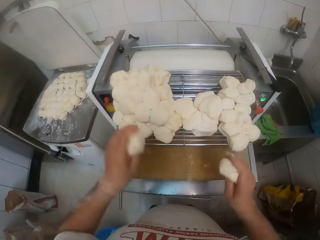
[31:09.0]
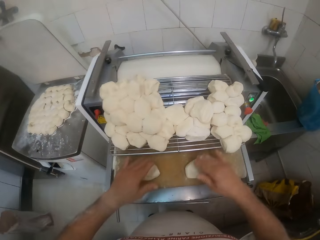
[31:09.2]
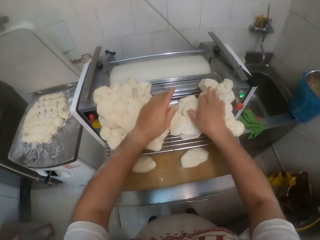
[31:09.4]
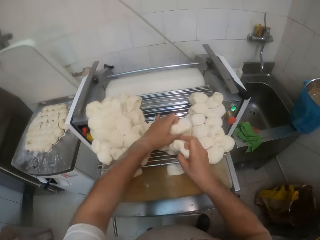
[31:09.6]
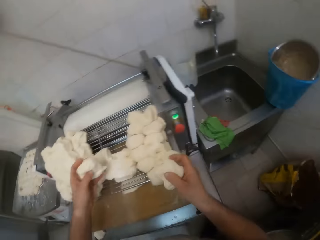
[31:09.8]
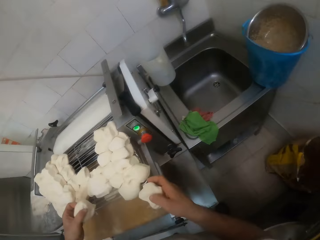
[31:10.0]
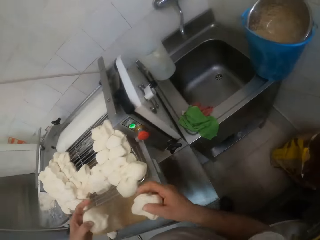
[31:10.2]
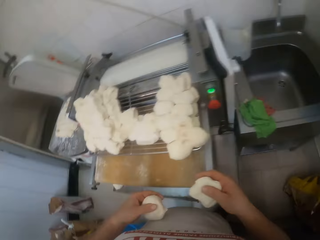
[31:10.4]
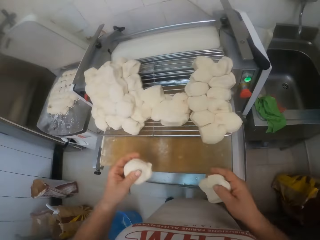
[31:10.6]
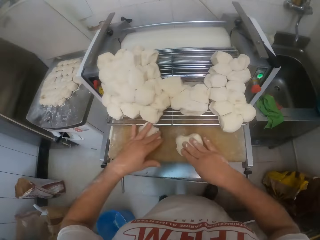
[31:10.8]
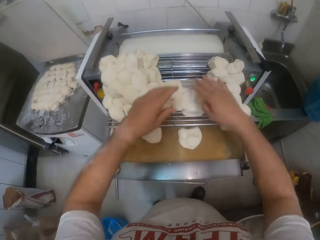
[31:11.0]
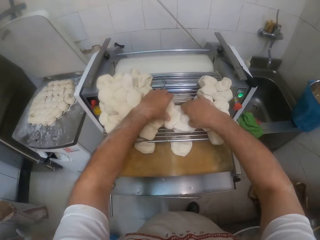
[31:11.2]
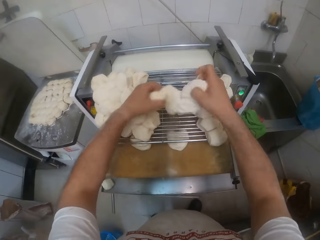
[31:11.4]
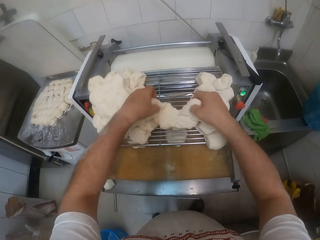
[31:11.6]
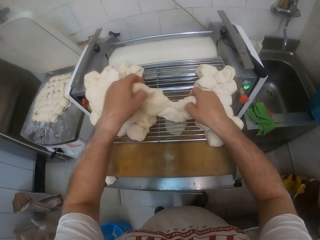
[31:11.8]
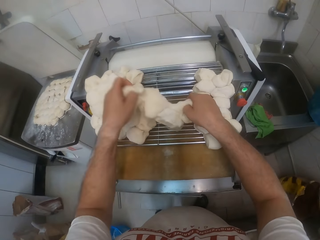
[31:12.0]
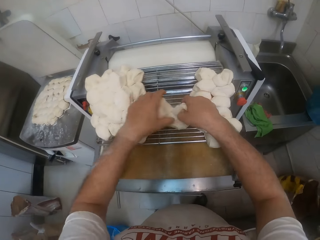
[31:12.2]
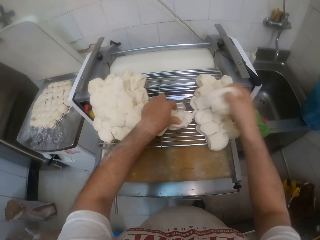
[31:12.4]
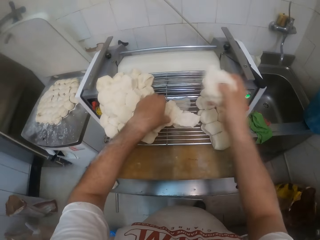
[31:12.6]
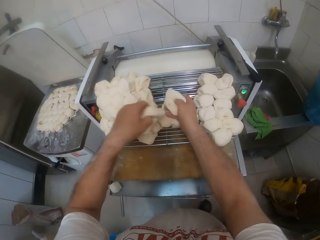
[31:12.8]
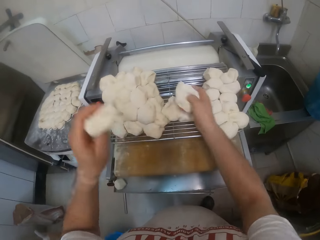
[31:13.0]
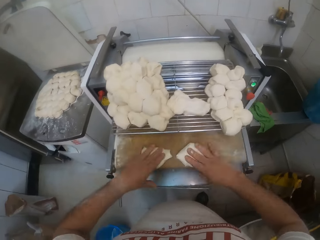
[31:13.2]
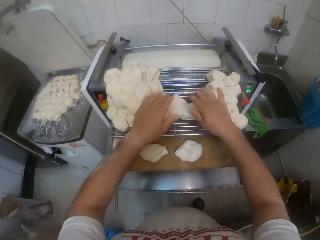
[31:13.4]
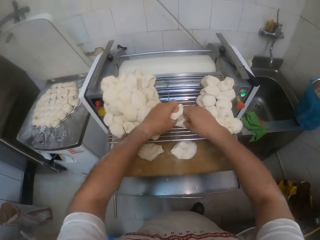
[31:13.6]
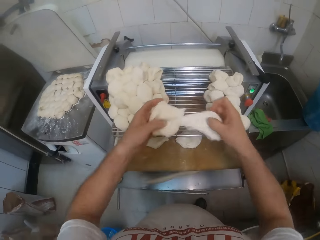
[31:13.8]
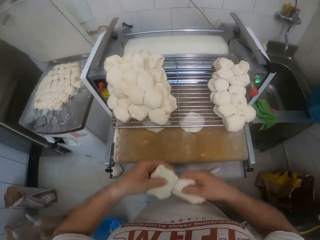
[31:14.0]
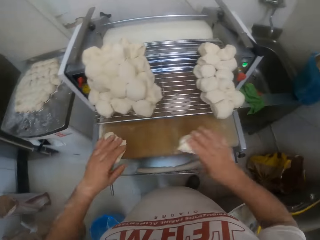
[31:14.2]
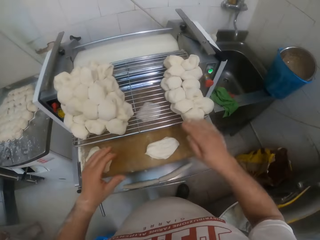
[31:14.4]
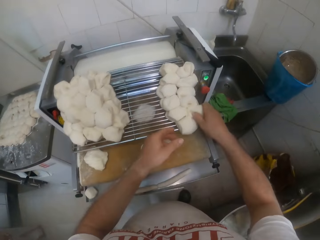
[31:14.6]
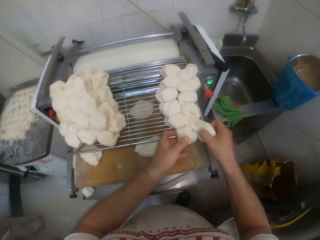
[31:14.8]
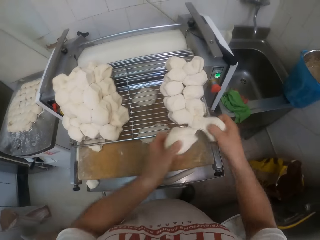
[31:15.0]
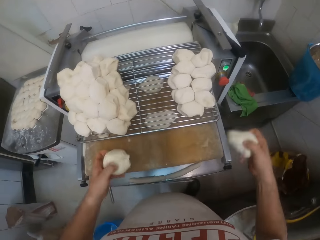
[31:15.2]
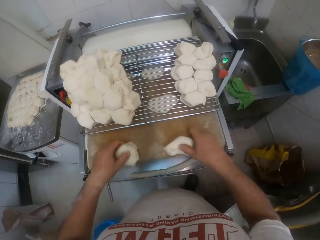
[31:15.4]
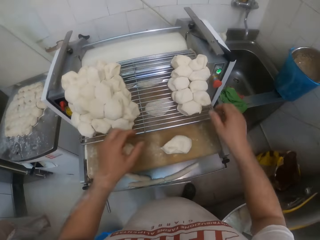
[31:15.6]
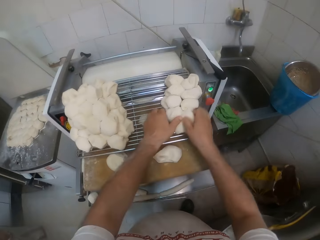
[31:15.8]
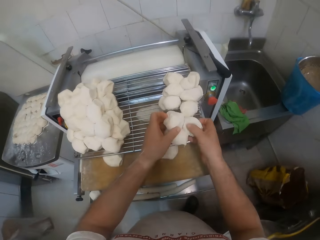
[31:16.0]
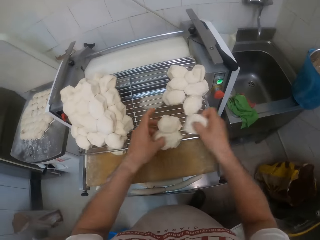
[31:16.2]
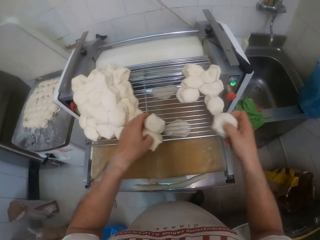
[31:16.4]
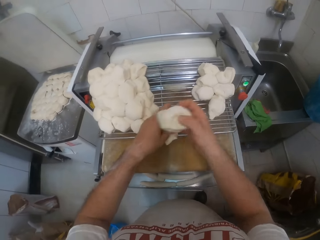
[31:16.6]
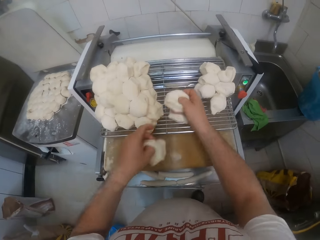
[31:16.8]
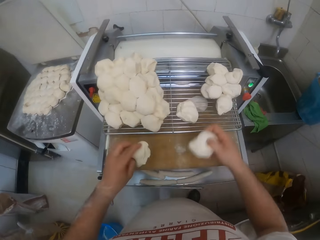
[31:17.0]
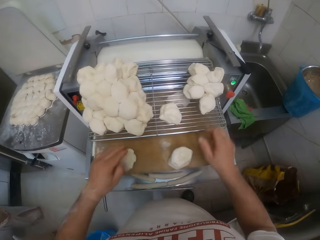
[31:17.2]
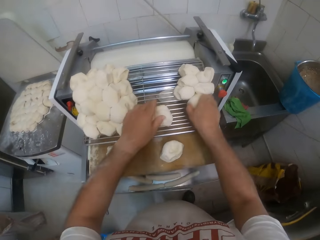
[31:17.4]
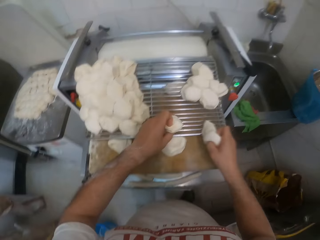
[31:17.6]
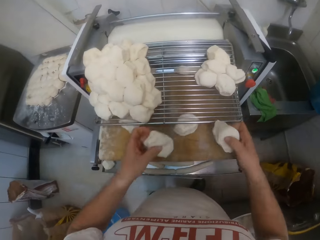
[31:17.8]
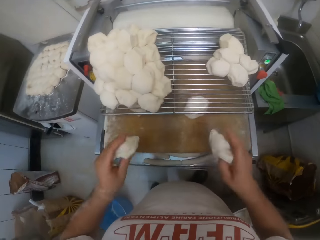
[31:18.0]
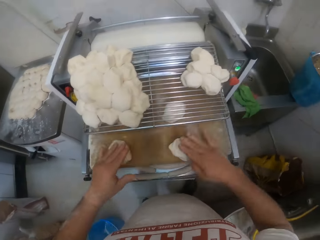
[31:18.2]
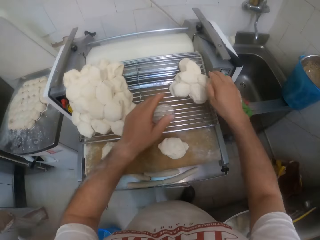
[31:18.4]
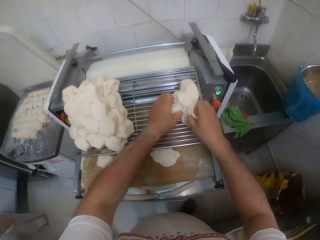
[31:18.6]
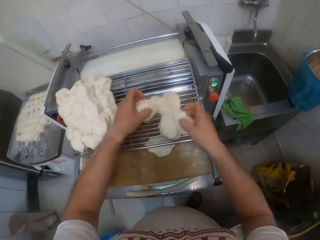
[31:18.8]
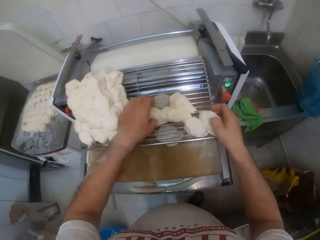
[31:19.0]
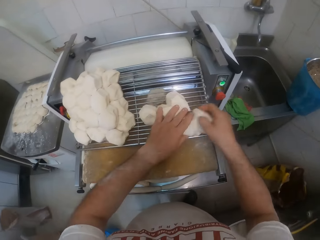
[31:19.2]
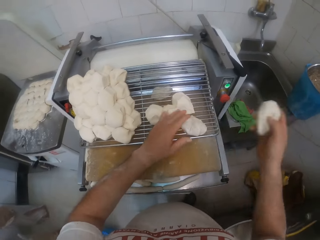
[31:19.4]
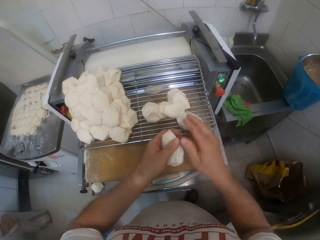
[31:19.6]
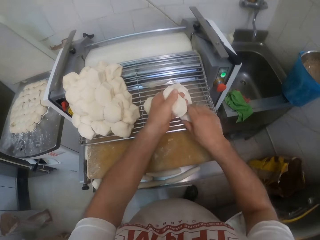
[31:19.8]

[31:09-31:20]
The camera wearer places the dough in the dough roller or belt conveyor with both hands. They lift the dough from the dough roller with both hands. They place the dough in the dough roller with both hands. They lift the dough from the dough roller with both hands. They place the dough in the dough roller with both hands. They lift the dough from the dough roller with both hands. They place the dough in the dough roller with both hands. They lift the dough from the dough roller with both hands. They place the dough in the dough roller with both hands. They lift the dough from the dough roller with both hands. They place the dough in the dough roller with both hands. They lift the dough from the dough roller with both hands. They place the dough in the dough roller with both hands. They lift the dough from the dough roller with both hands.

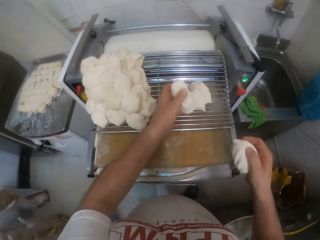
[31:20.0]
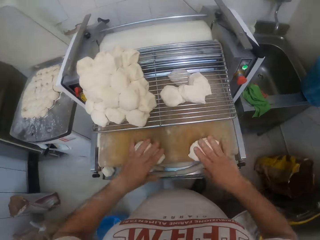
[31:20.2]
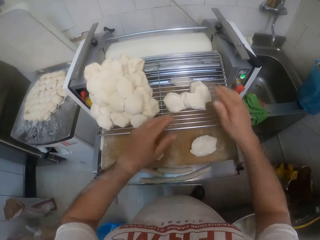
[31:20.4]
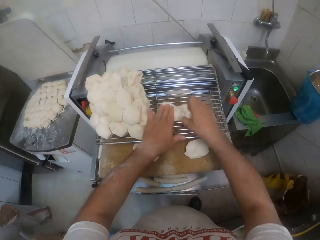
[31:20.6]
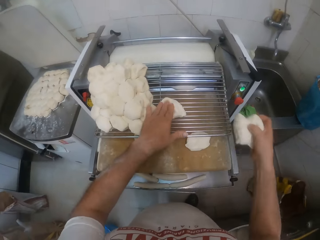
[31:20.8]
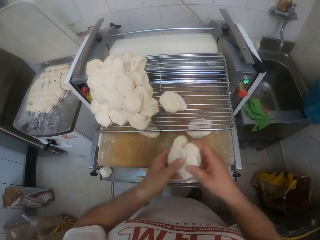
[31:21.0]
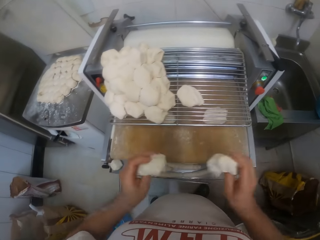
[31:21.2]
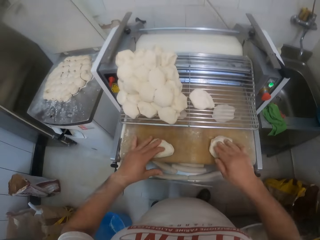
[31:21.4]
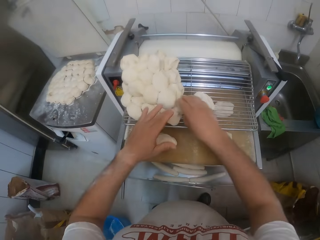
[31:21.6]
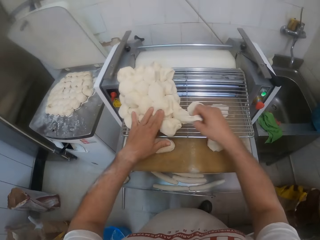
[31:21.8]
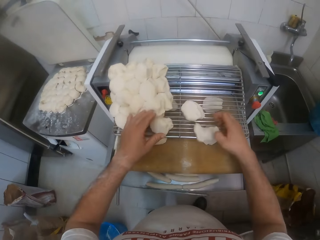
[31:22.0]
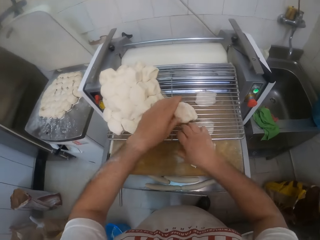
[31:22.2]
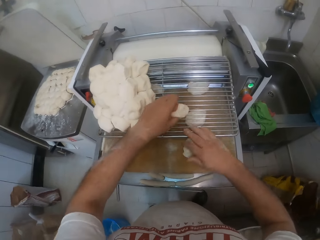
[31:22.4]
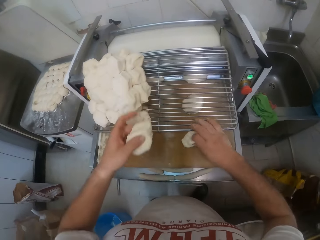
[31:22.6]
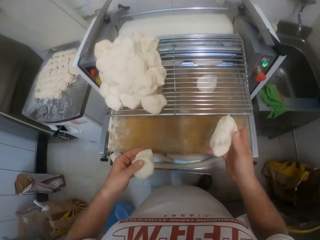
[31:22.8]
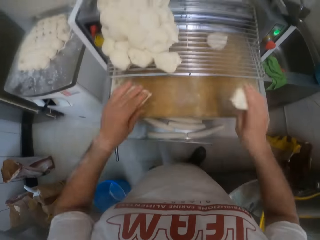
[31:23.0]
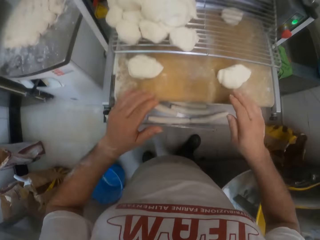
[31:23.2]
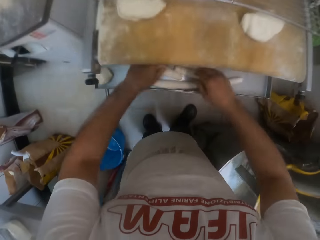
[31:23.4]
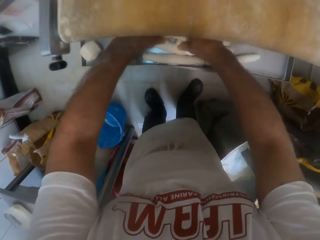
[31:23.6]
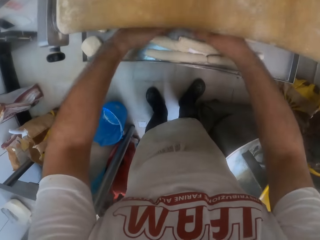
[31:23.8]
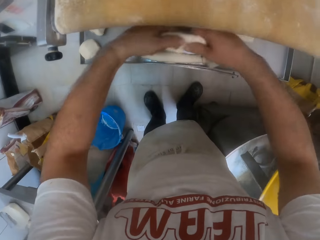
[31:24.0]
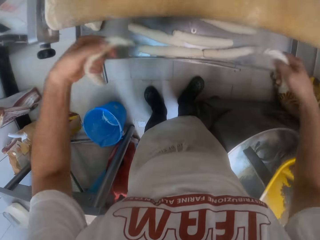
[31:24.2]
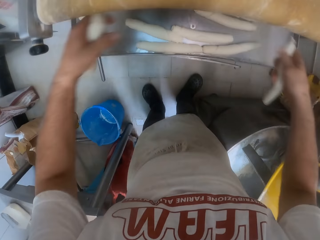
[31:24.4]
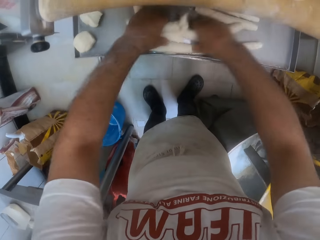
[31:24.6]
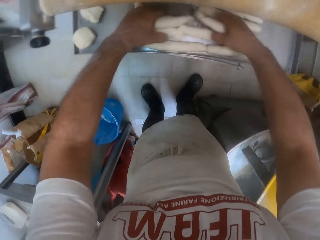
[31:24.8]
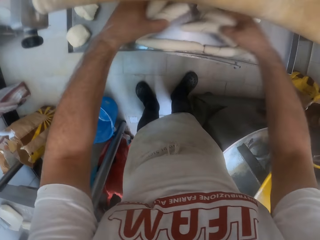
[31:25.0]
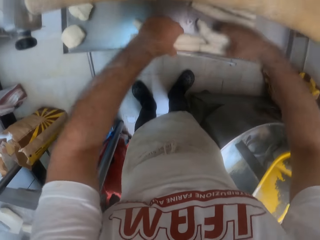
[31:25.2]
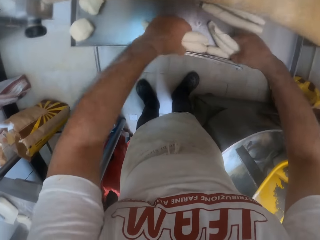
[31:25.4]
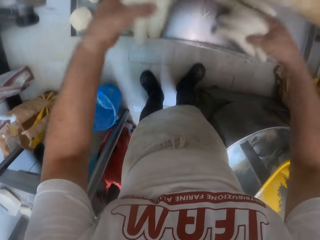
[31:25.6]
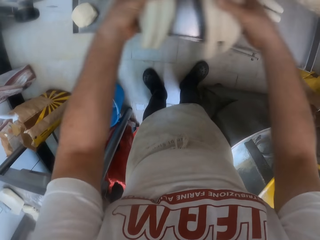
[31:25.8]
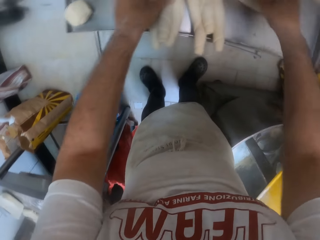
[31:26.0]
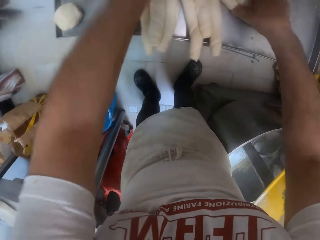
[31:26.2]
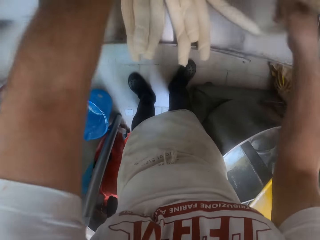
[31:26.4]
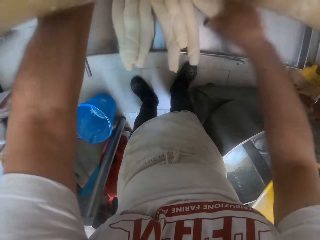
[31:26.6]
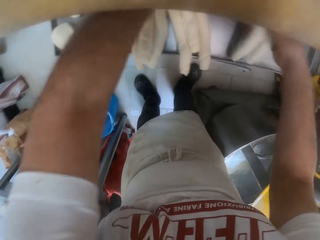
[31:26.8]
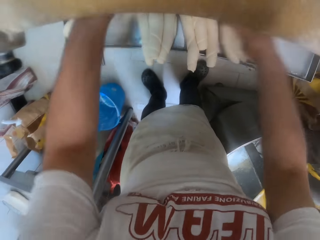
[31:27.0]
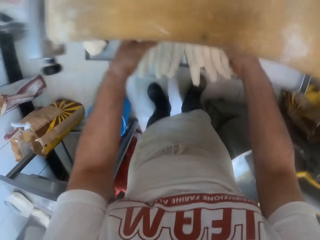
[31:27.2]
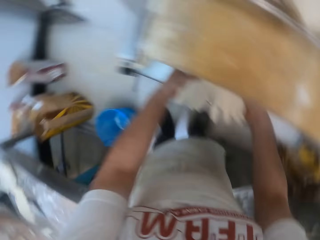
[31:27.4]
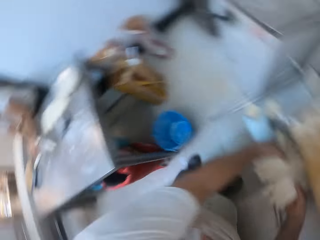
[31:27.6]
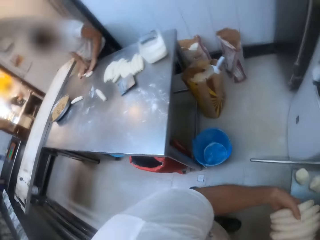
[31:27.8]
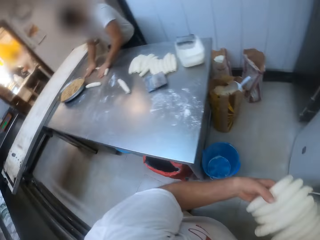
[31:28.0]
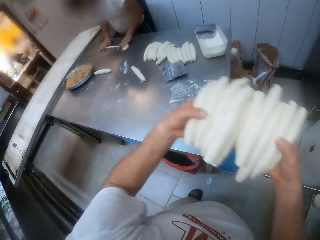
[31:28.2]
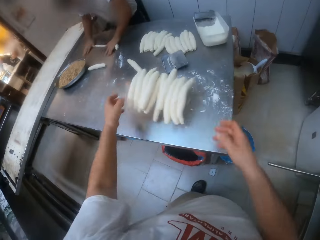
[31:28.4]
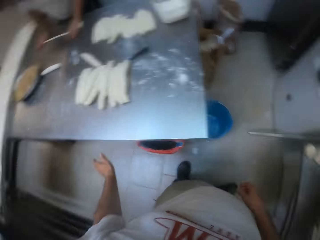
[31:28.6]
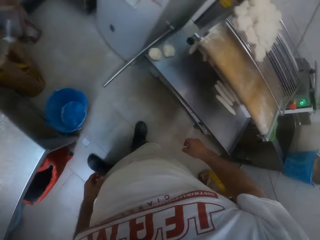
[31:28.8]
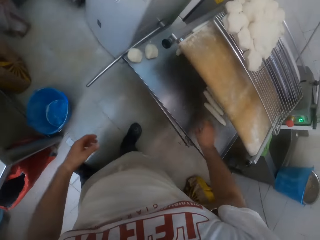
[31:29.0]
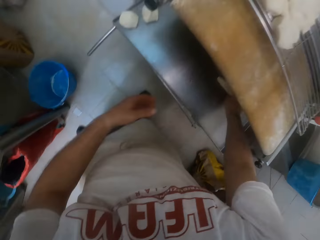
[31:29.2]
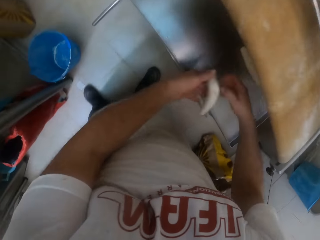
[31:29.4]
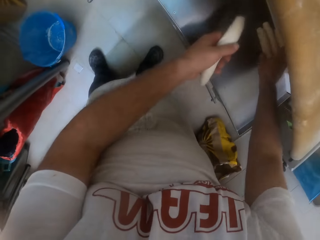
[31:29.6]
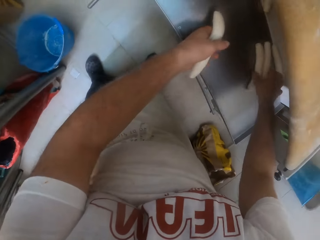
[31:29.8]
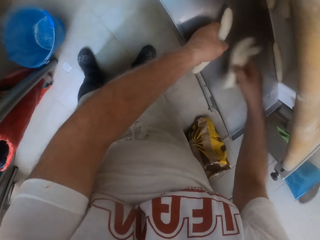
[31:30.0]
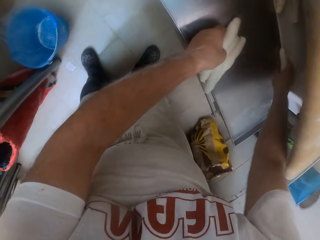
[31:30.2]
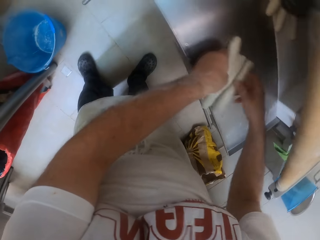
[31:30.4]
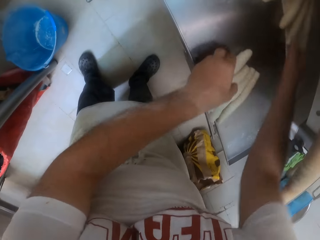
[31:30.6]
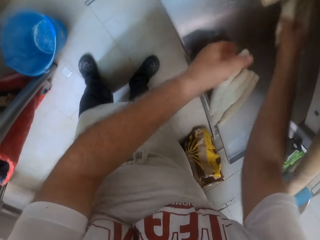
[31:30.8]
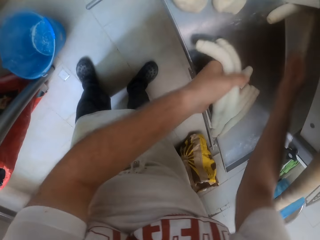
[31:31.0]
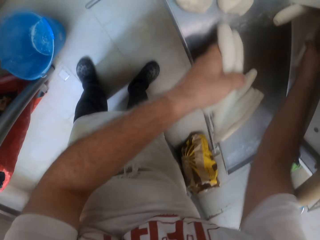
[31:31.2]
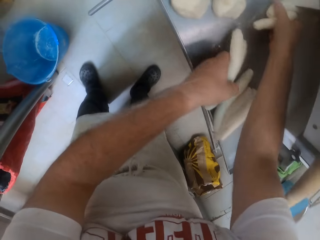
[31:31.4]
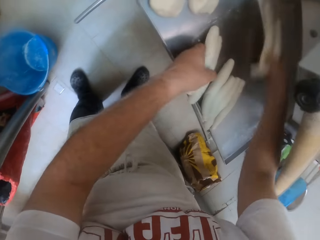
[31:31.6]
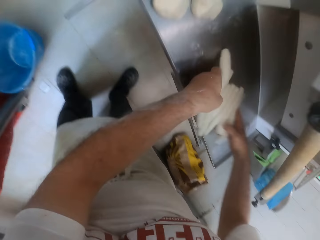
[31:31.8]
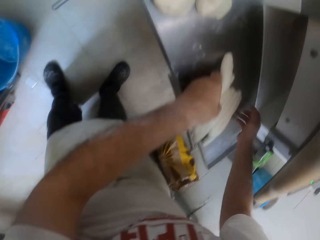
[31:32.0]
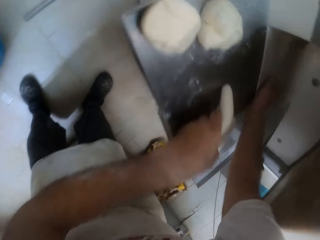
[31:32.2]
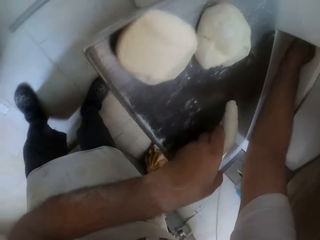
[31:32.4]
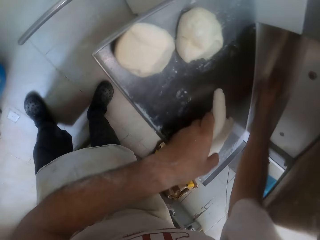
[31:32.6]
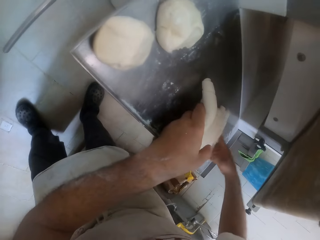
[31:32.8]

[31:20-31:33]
The camera wearer places the dough in the dough roller with both hands. They lift the dough from the dough roller with both hands. They place the dough in the dough roller with both hands. They lift the dough from the dough roller with both hands. They place the dough in the dough roller with both hands. They gather dough rolls in the dough roller with both hands. They pick the rolled doughs from the dough sheeter. A man rolls the rolled dough on the table with both hands. The camera wearer throws the rolled dough onto the other table. They pick the rolled dough. They move the rolled dough from the roller machine to the table with both hands.
